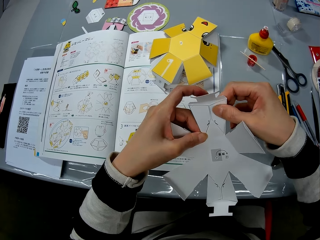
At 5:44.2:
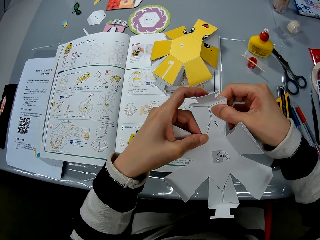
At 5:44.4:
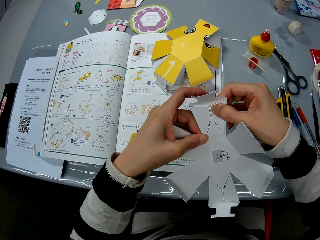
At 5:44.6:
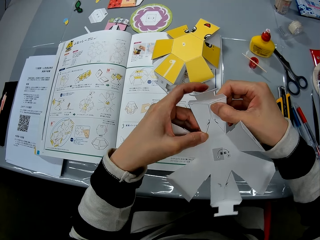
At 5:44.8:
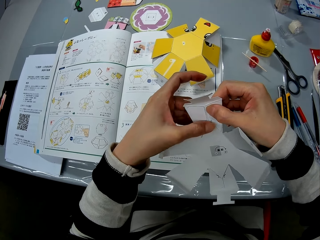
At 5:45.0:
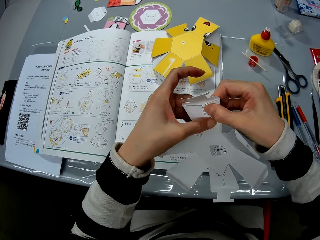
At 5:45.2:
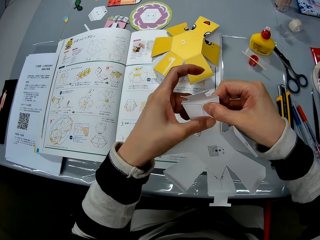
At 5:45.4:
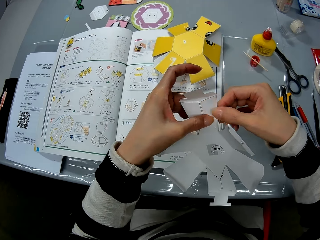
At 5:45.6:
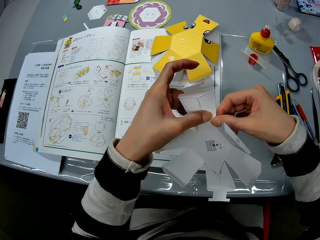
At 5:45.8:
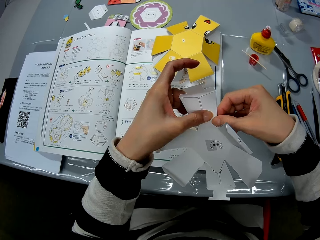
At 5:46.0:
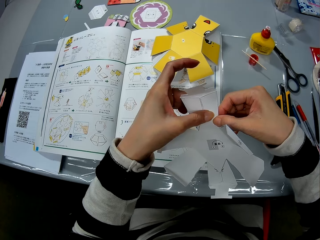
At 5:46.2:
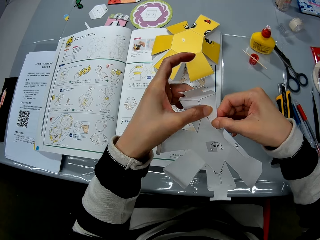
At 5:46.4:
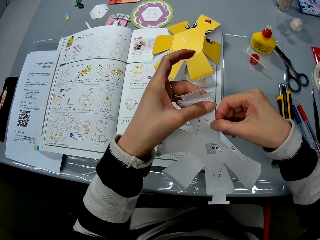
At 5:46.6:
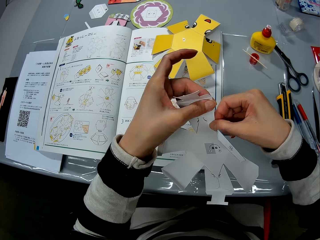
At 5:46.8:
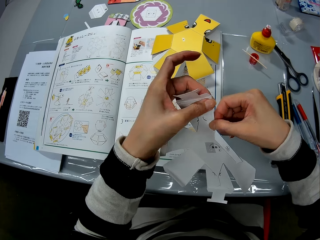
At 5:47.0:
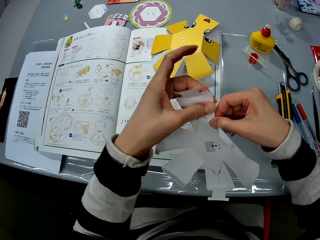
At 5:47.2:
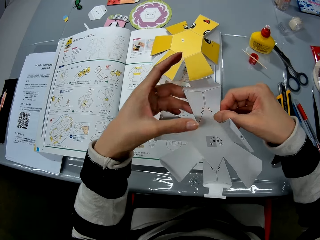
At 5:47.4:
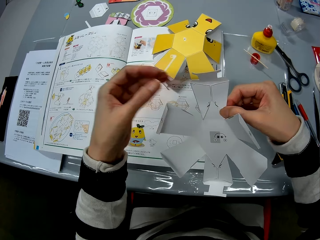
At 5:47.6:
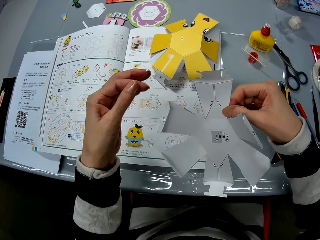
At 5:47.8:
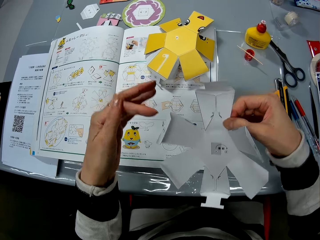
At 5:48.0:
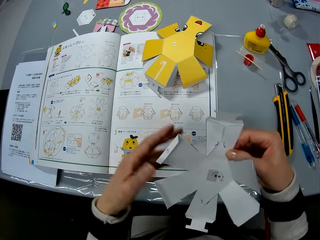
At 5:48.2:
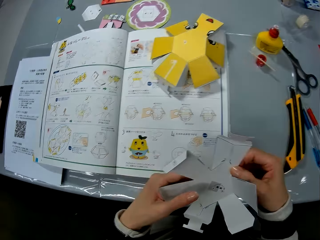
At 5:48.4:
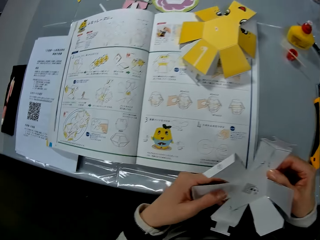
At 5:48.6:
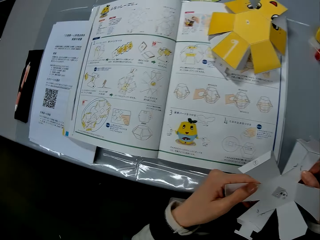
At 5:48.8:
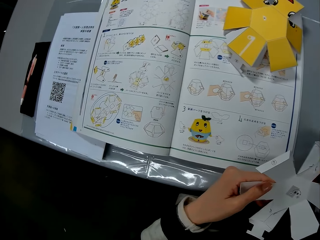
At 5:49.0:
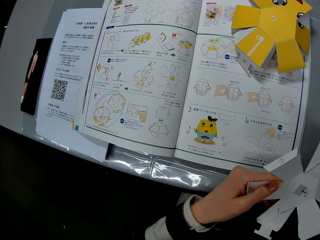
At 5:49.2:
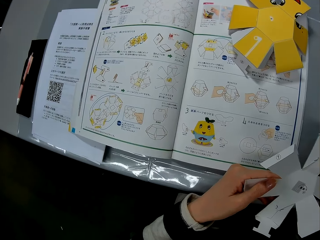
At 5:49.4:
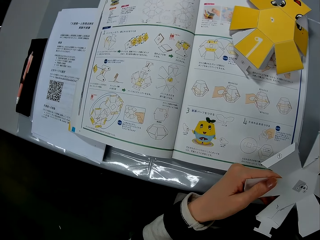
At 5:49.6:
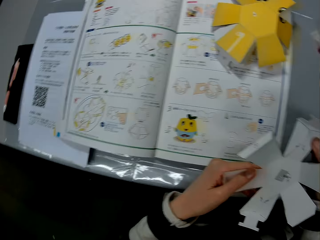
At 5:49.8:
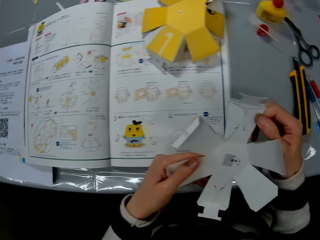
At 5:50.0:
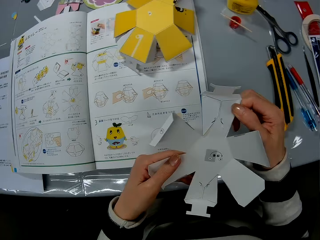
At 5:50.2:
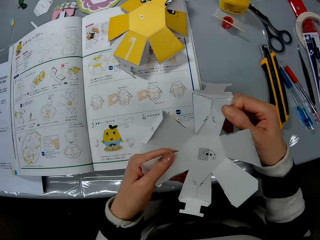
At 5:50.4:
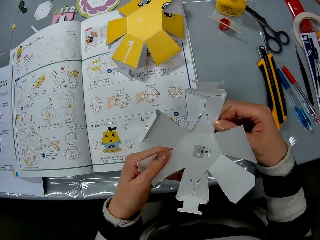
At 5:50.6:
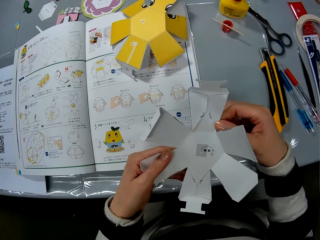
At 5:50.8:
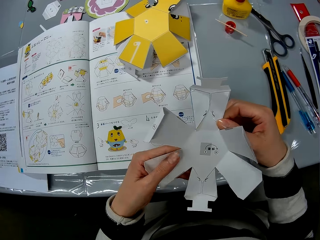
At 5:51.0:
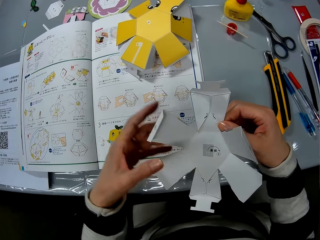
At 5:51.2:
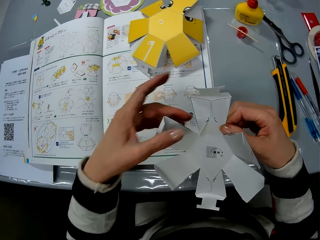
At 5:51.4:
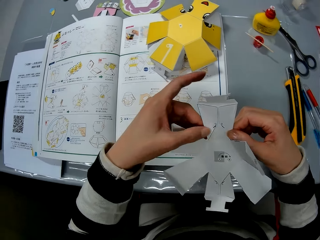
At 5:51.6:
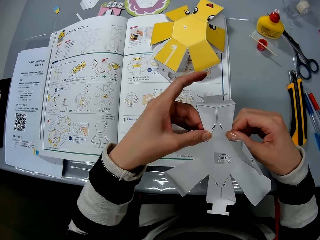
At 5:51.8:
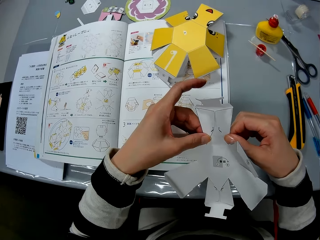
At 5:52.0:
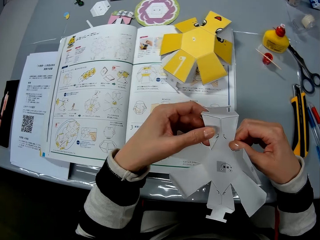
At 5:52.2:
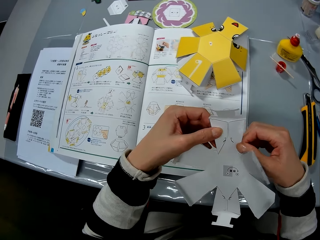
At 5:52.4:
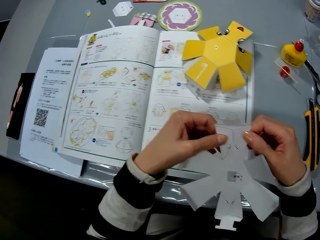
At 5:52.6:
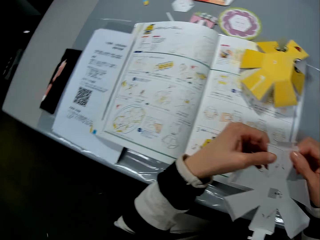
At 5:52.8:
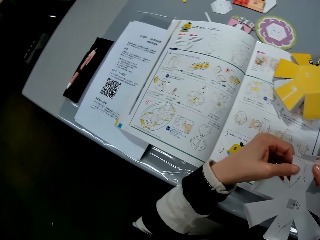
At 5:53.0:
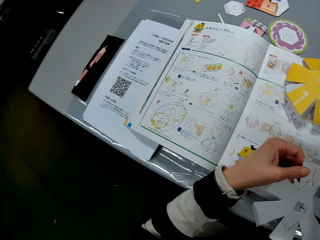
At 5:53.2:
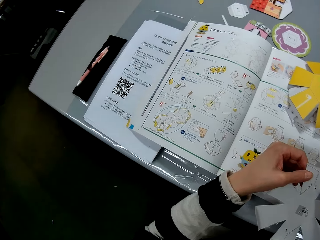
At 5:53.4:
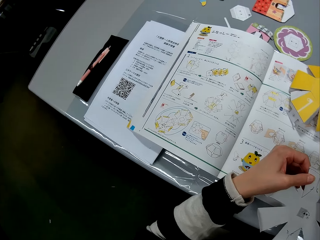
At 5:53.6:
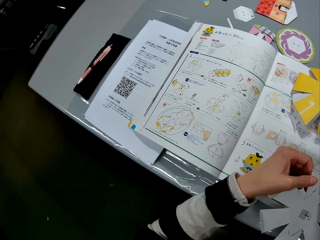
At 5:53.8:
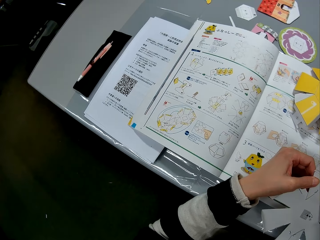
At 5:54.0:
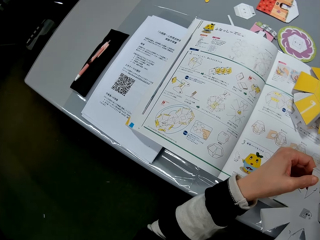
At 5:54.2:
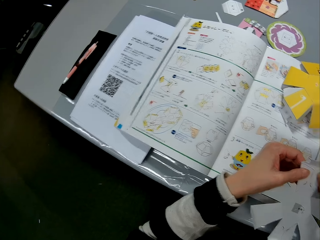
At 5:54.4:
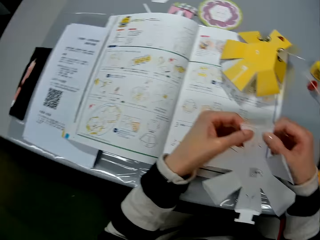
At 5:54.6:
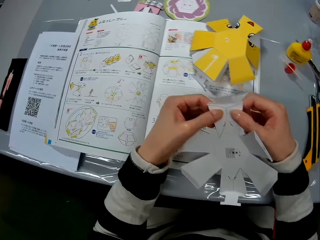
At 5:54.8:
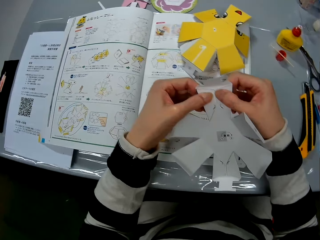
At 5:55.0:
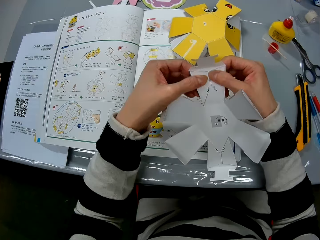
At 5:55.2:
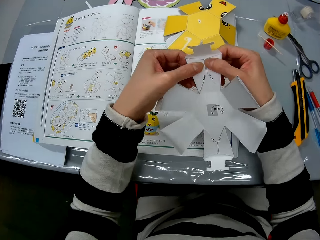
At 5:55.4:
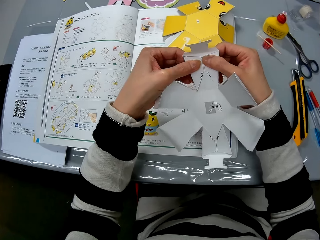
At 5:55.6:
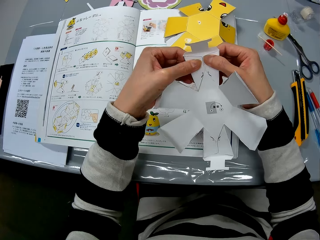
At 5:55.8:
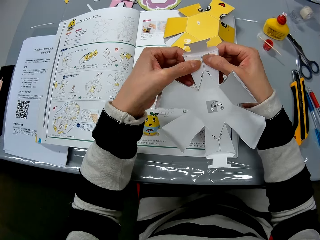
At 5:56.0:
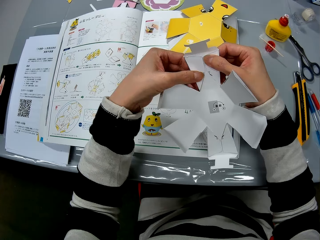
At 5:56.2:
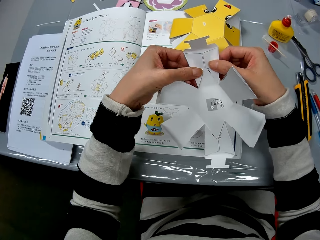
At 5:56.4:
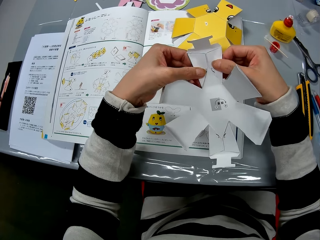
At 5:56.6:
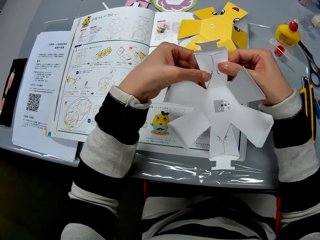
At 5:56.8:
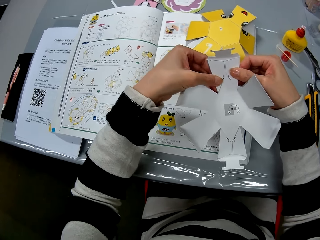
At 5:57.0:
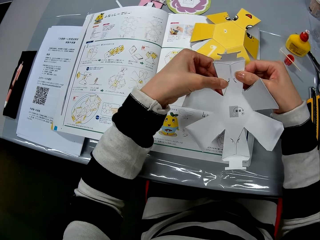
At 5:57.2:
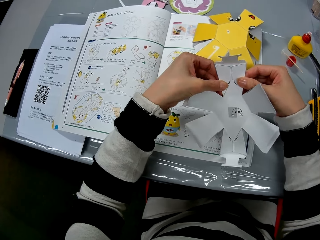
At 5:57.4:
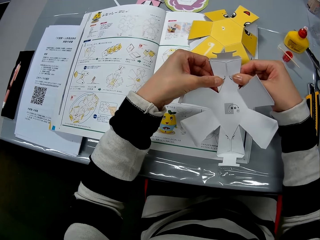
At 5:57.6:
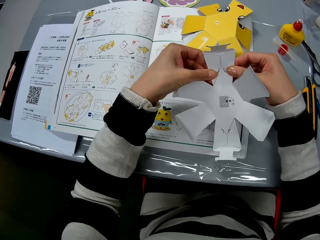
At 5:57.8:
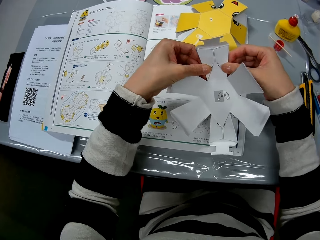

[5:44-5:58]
The camera wearer lowers the craft paper to the table. She presses the flap of the craft paper with her hands. She reads the book. She folds the decoration. She reads the book. She folds the decoration.

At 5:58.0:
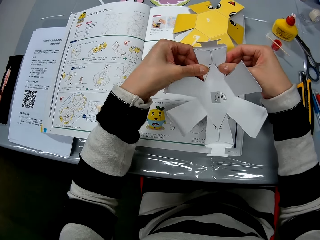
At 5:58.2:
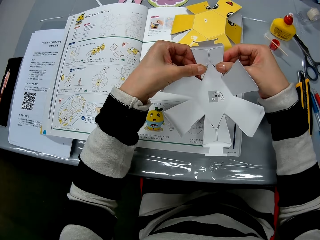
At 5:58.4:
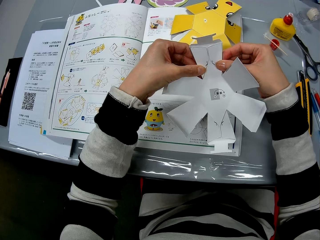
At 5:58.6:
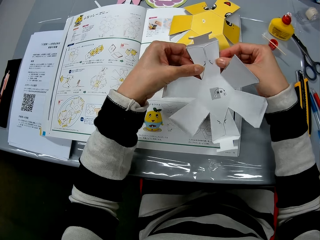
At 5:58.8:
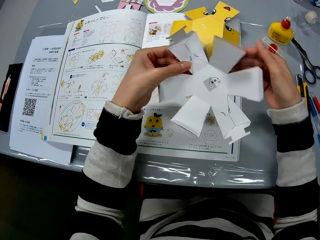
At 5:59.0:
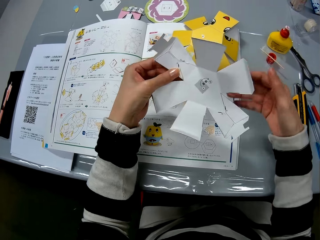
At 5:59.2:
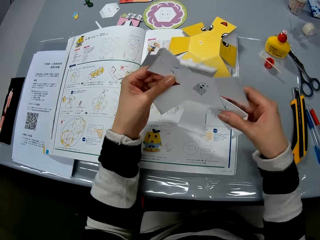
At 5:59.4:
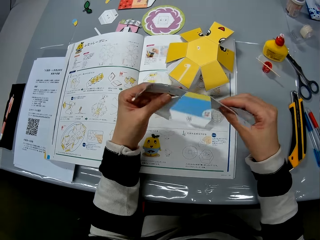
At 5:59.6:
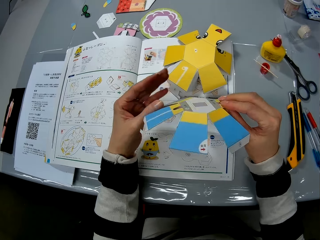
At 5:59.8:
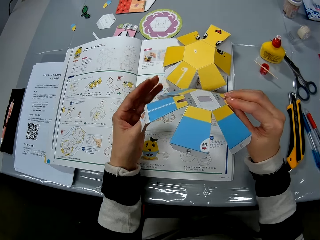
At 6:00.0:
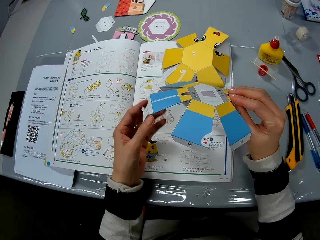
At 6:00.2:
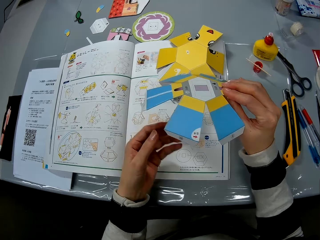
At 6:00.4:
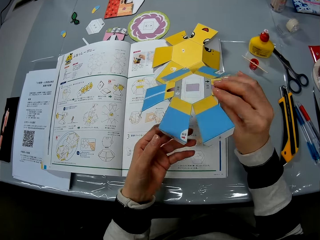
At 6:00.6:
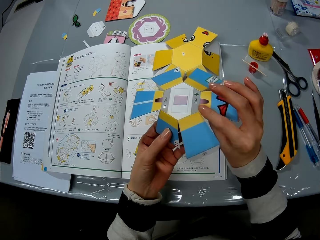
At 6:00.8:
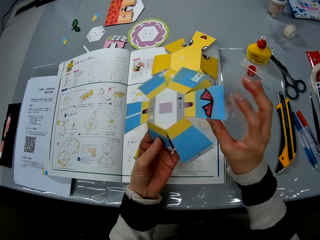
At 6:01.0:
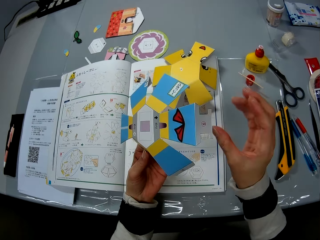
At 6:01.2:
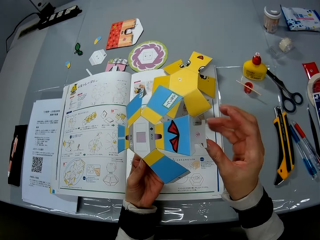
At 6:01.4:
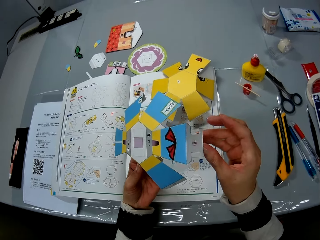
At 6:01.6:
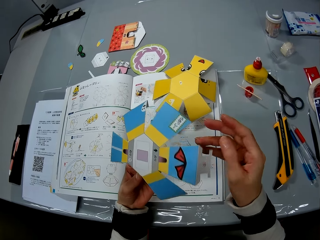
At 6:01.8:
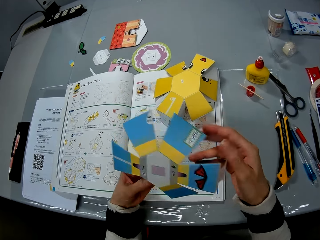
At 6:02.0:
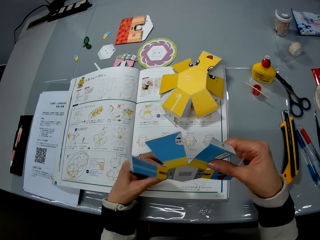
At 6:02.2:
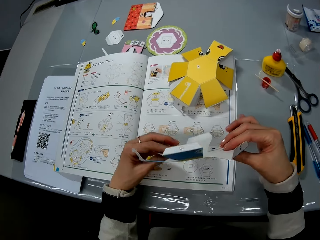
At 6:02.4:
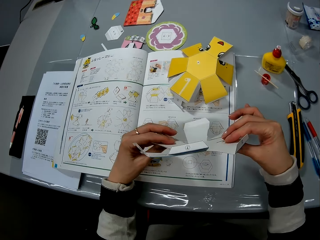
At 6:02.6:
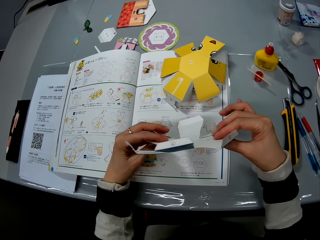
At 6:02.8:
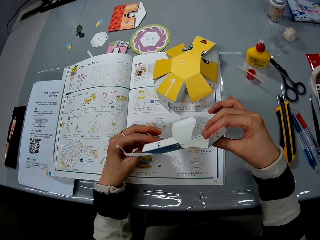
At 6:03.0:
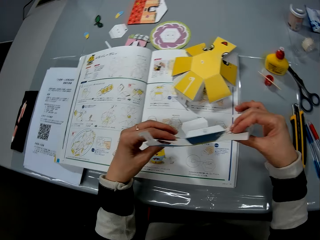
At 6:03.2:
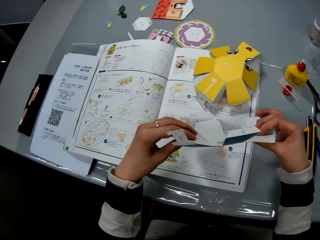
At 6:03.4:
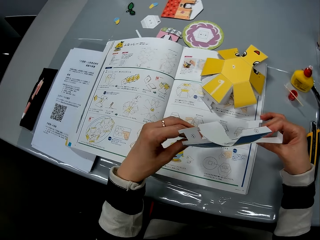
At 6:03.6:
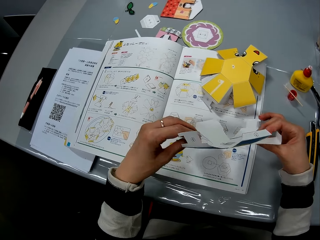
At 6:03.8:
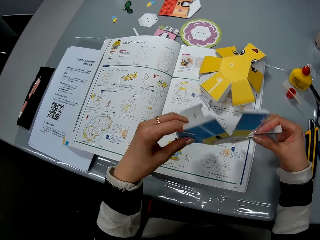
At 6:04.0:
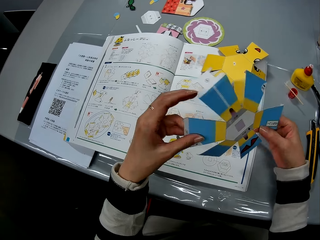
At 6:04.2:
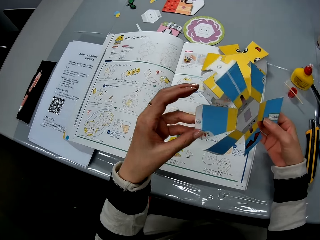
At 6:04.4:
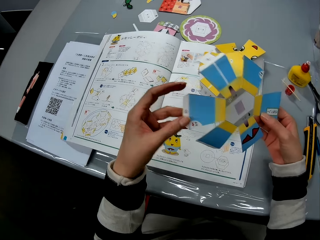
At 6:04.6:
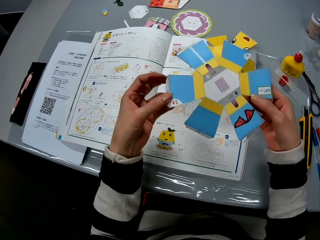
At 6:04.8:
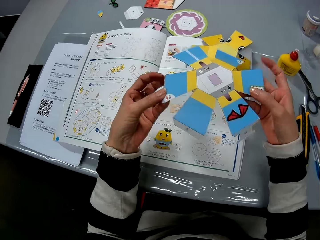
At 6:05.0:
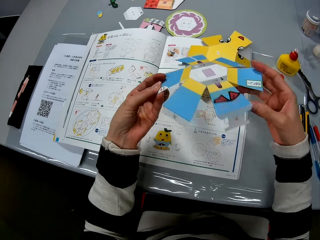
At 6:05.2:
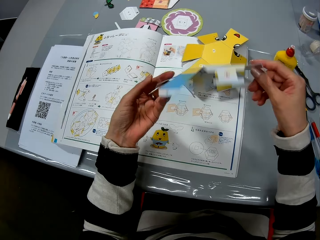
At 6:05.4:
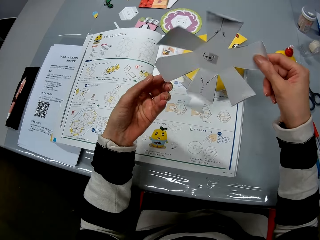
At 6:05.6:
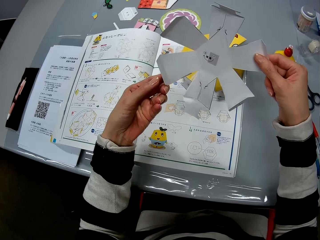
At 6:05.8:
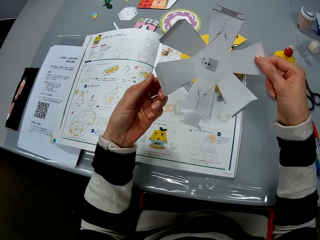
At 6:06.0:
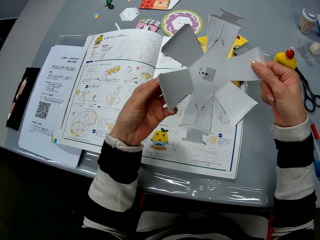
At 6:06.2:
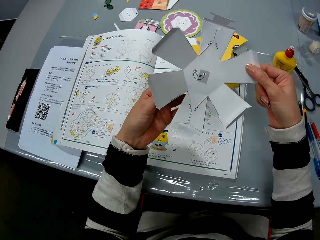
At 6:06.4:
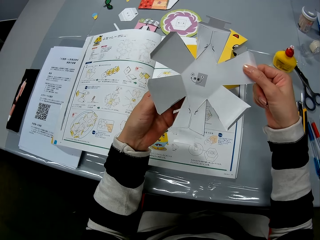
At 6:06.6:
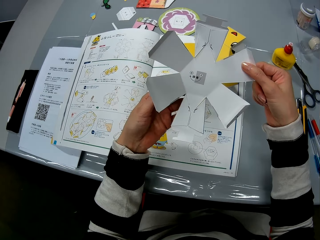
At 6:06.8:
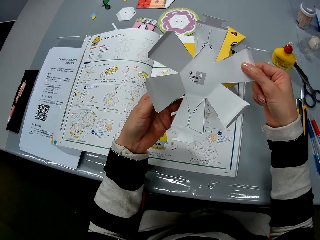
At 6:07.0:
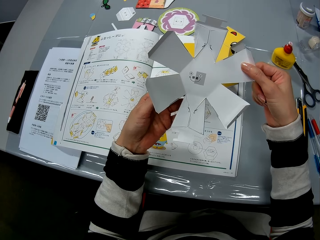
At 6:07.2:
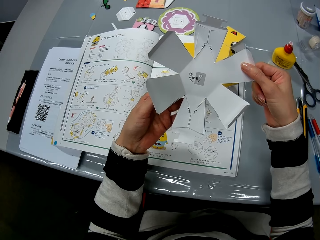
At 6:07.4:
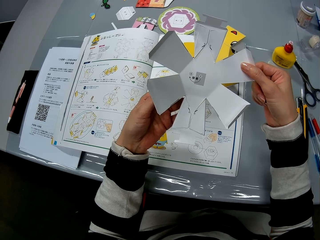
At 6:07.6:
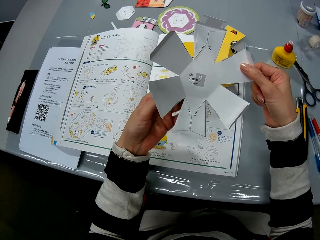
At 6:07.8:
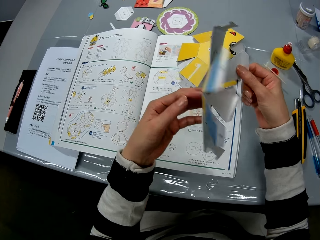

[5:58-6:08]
The camera wearer turns over the craft paper in her hands. She checks the craft paper in her hands. She turns the craft paper in her hands. She checks the craft paper in her hands.
